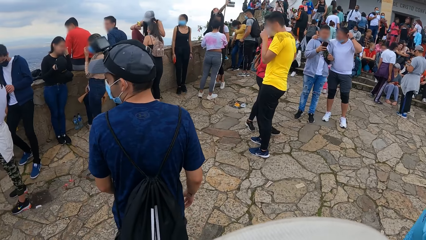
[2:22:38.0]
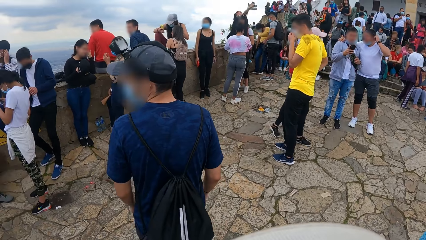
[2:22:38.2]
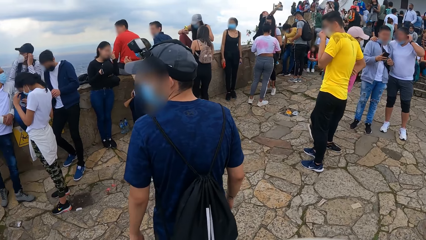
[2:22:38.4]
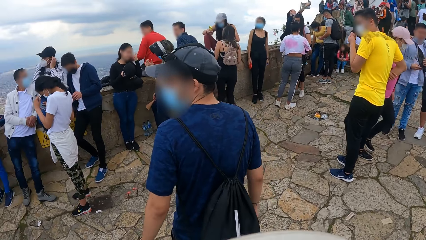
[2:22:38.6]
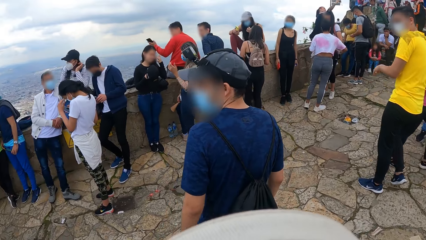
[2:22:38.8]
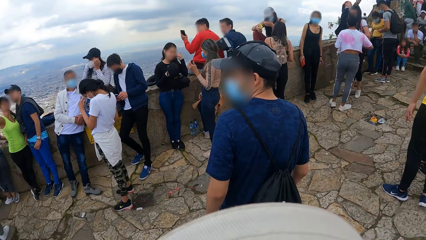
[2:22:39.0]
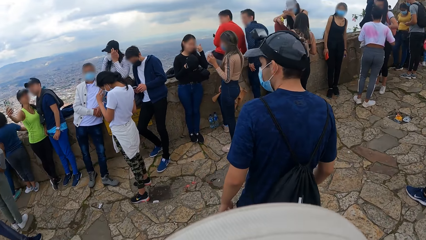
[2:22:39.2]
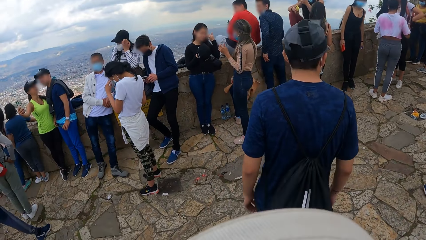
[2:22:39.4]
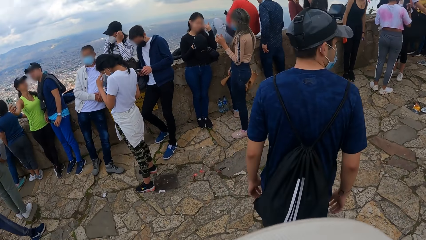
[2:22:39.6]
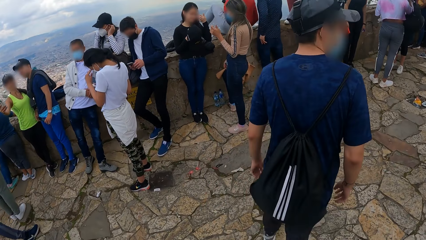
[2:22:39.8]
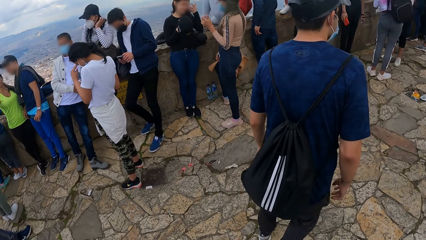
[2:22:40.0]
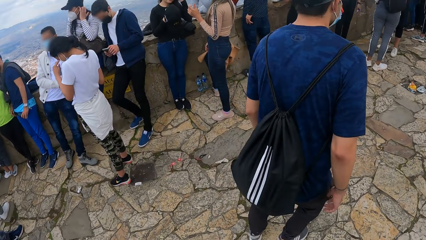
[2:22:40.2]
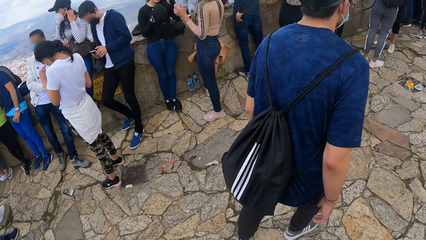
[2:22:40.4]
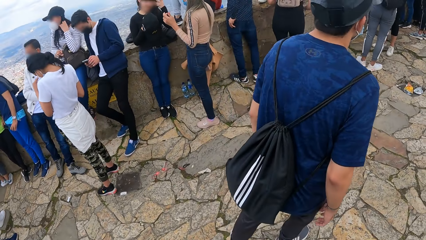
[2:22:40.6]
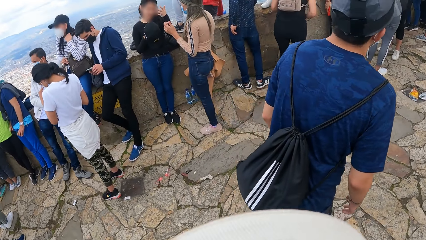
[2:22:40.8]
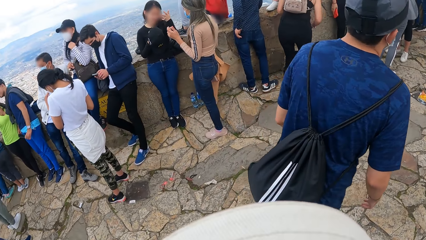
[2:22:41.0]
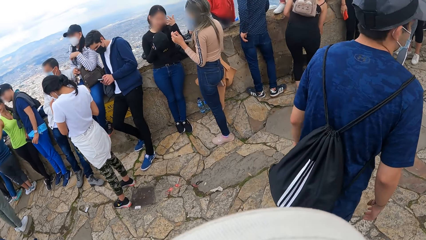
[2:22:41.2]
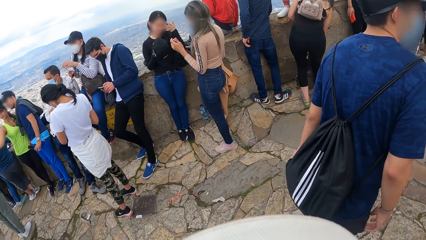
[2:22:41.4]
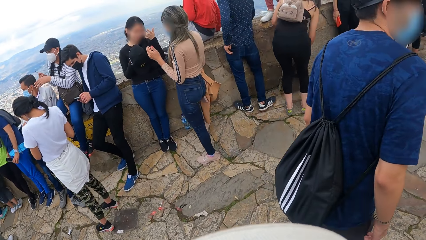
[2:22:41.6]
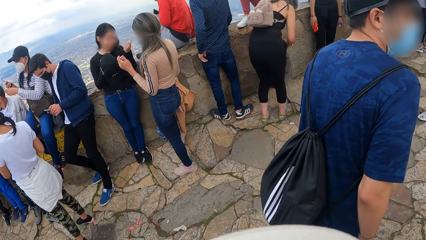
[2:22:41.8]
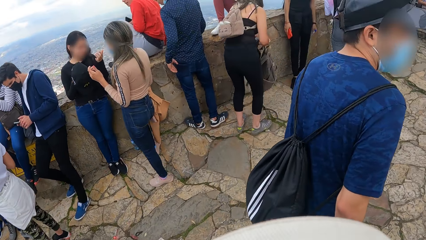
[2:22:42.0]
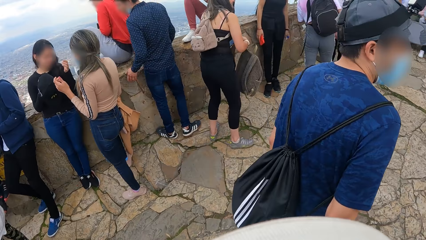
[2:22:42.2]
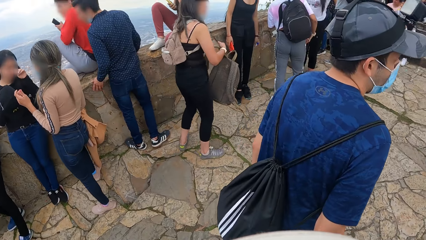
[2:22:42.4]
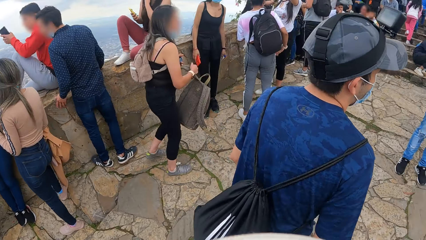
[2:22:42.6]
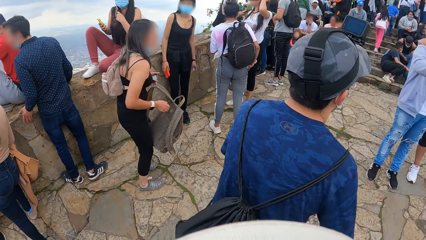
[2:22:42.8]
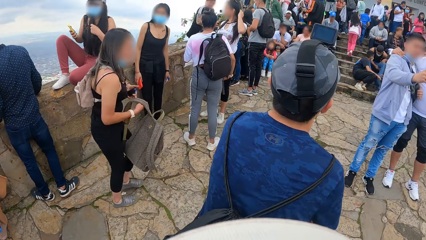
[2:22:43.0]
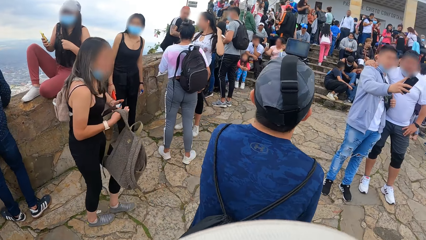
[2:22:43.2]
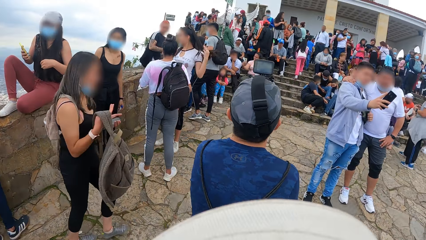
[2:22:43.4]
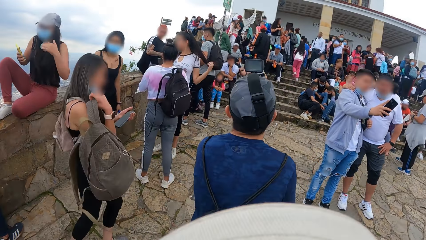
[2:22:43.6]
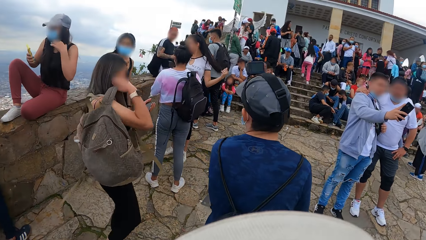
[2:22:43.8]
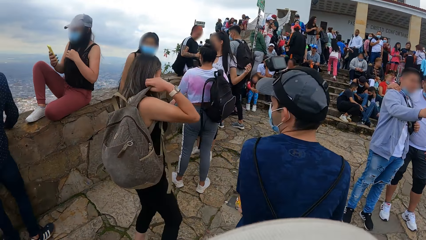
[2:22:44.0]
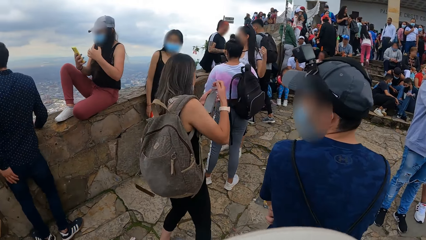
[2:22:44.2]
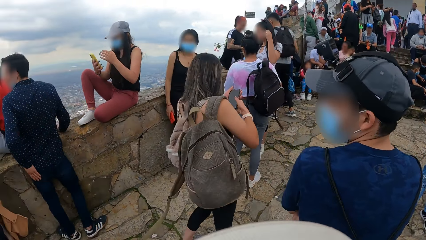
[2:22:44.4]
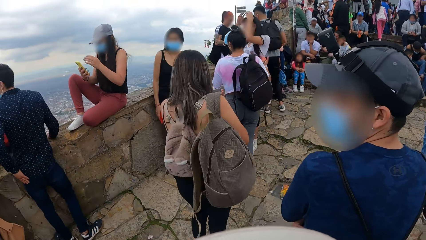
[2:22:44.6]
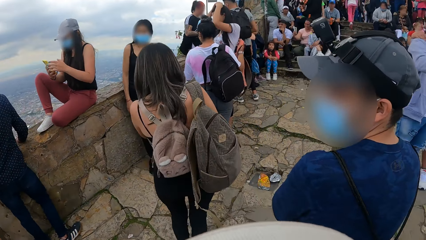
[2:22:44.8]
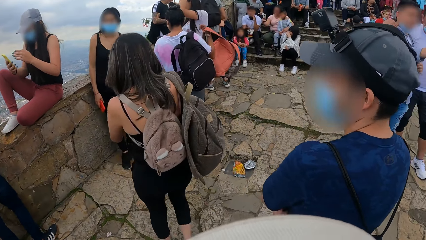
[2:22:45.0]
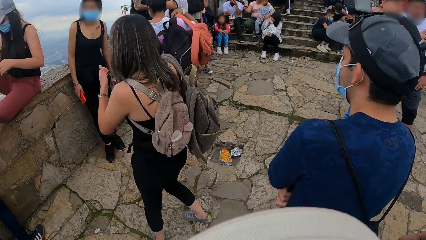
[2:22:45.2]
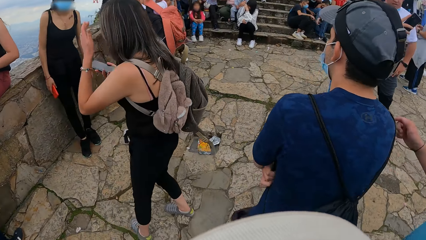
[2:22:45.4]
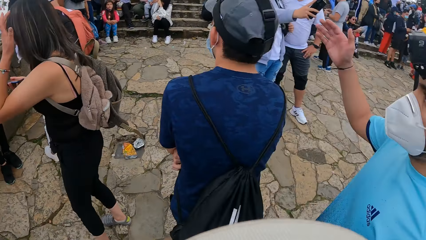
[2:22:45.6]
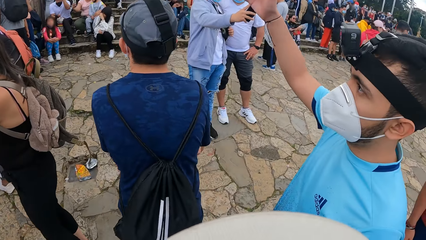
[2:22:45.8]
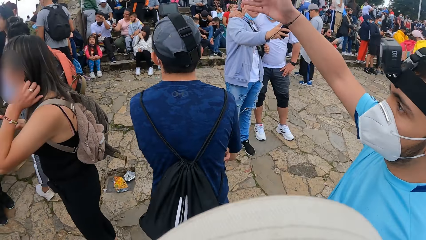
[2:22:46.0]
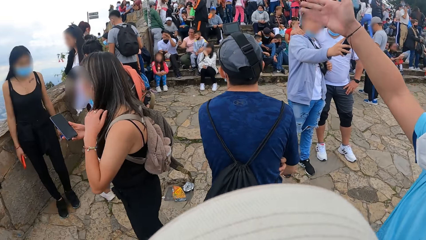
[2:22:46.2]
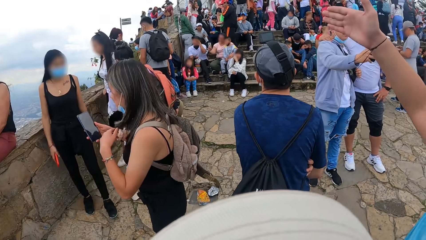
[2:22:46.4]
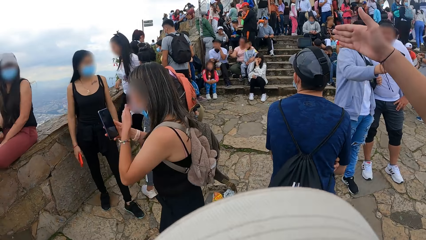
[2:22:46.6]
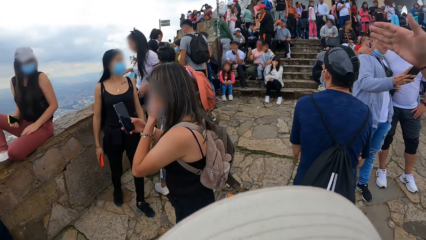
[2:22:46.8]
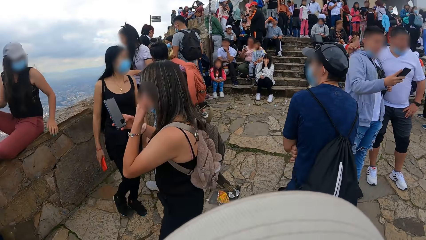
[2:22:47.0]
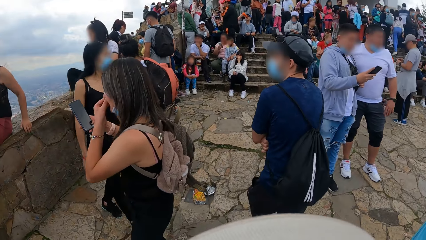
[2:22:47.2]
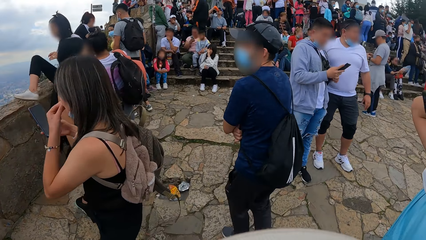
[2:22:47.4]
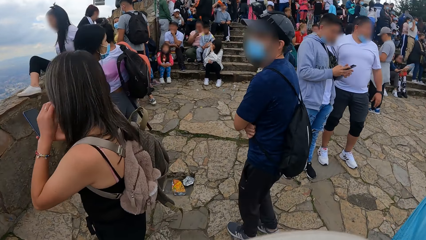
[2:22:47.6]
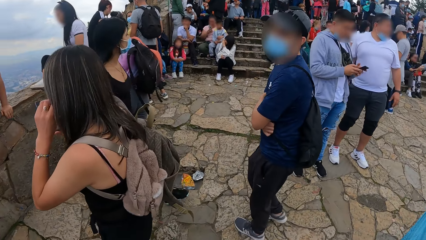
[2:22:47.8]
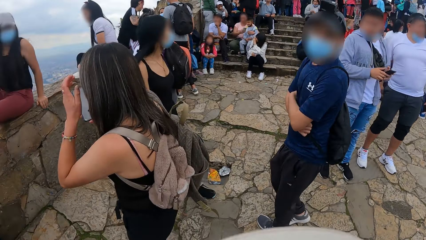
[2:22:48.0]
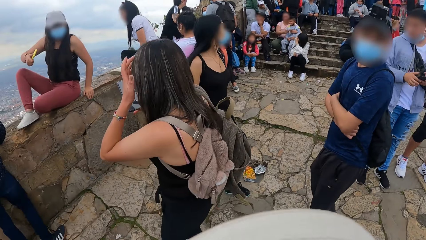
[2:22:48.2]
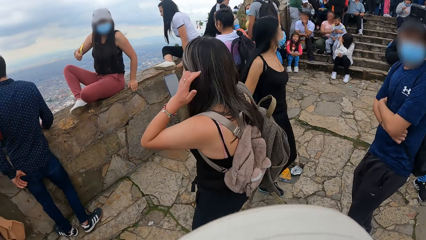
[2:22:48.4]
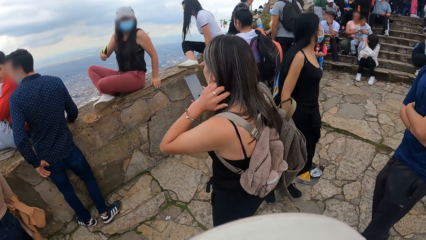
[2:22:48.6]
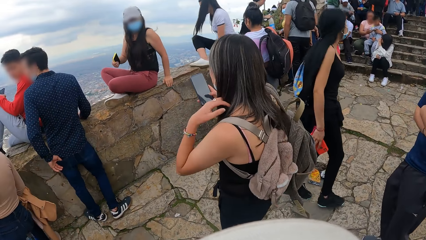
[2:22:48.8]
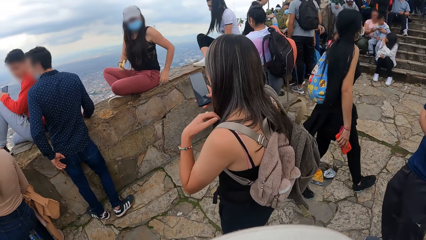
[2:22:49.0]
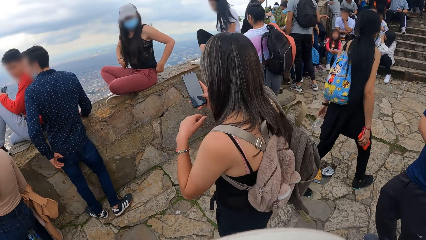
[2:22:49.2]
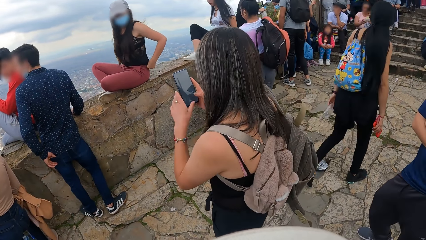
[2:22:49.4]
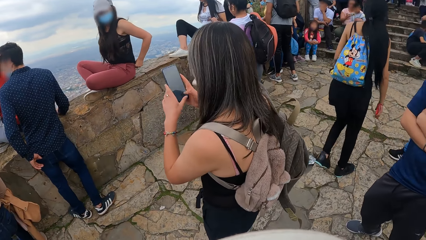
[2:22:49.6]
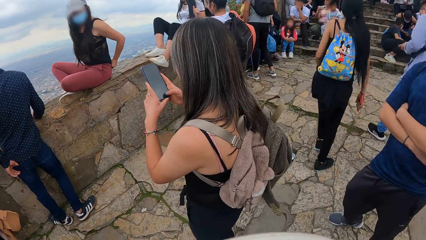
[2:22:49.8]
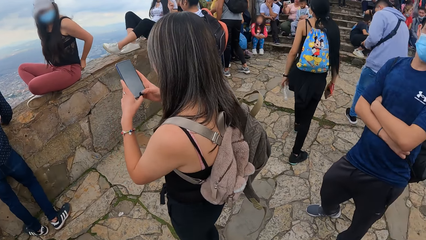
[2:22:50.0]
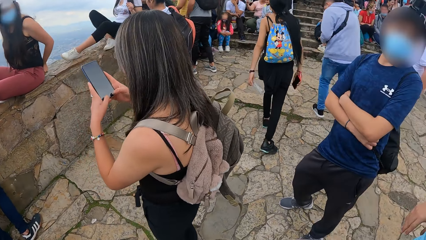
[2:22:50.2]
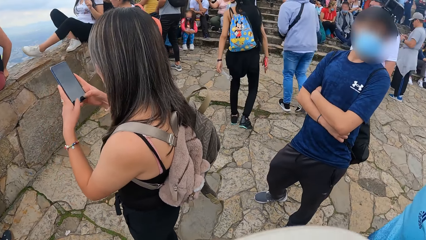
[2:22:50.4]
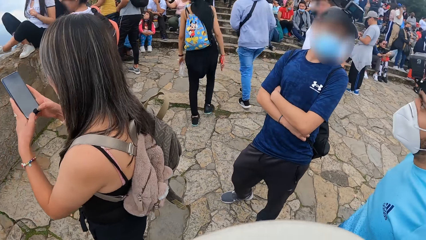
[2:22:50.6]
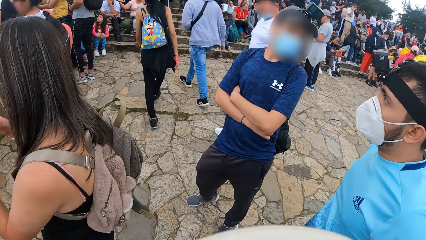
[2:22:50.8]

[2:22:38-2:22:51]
The camera wearer looks around. A man interacts with the camera wearer.
